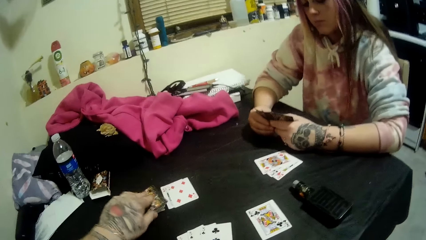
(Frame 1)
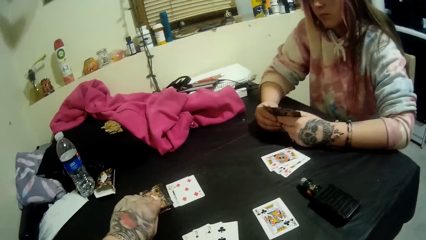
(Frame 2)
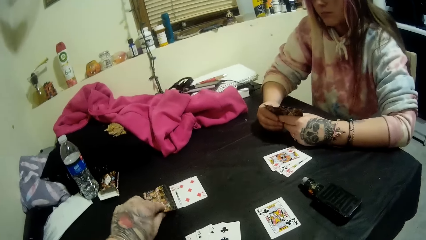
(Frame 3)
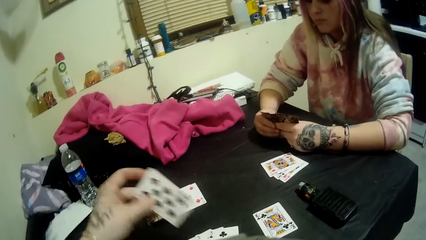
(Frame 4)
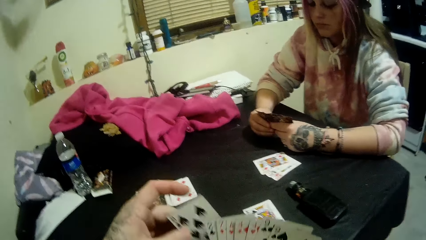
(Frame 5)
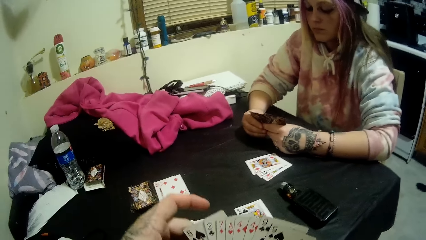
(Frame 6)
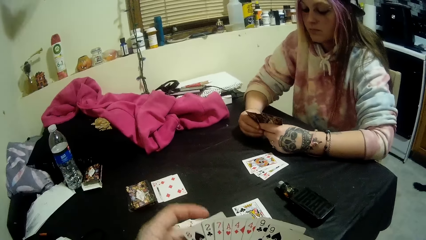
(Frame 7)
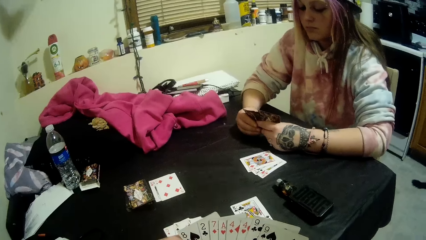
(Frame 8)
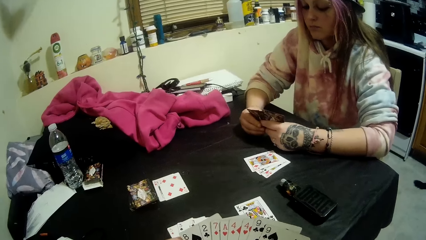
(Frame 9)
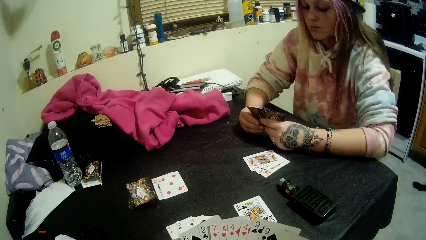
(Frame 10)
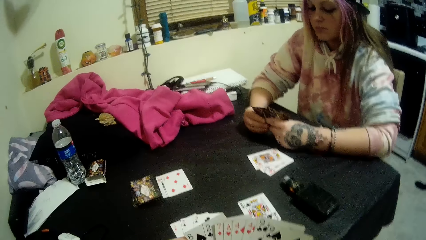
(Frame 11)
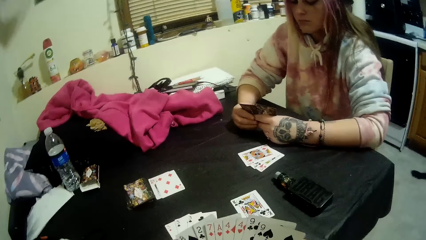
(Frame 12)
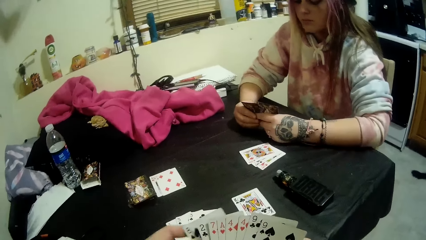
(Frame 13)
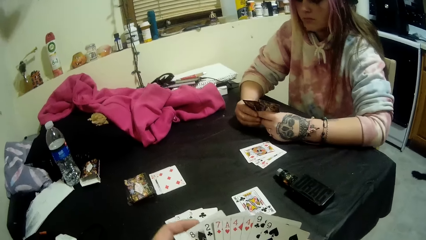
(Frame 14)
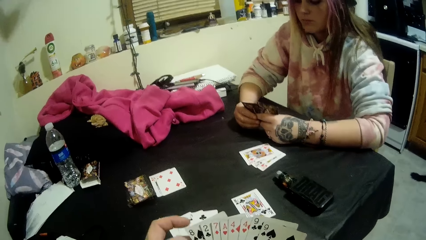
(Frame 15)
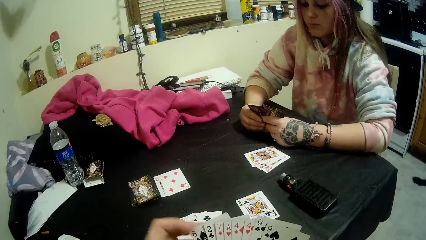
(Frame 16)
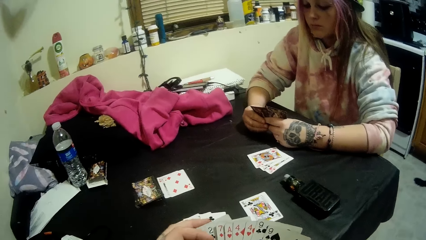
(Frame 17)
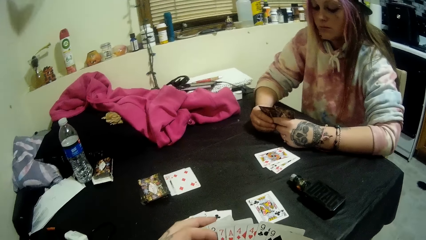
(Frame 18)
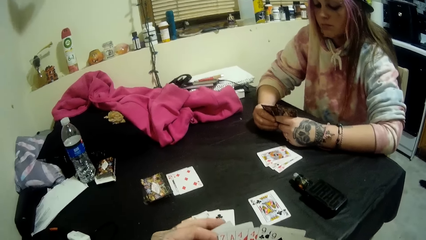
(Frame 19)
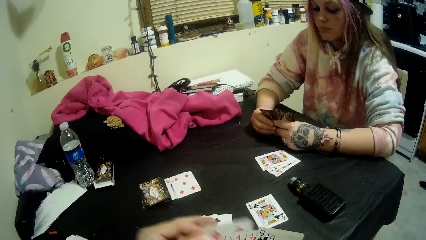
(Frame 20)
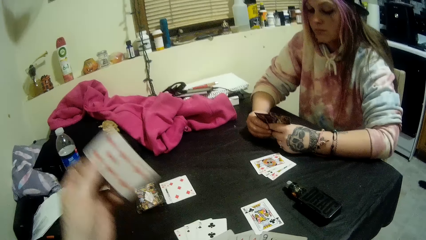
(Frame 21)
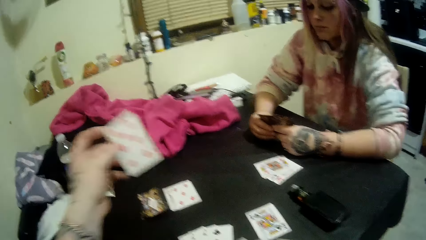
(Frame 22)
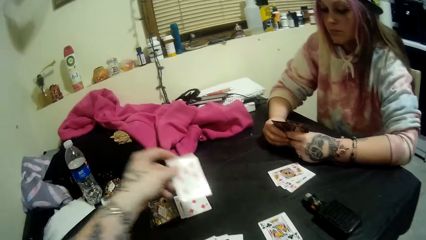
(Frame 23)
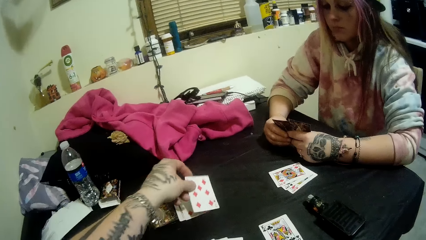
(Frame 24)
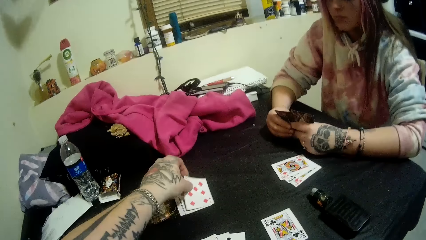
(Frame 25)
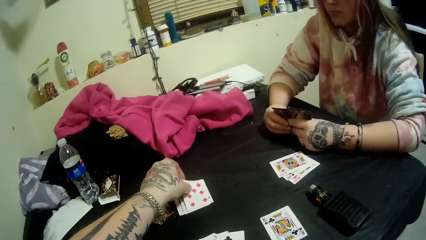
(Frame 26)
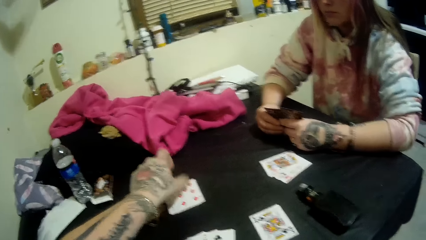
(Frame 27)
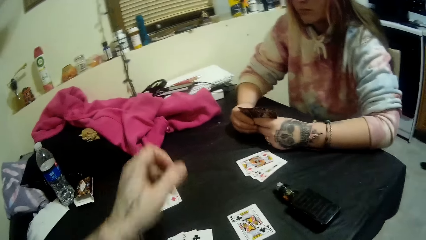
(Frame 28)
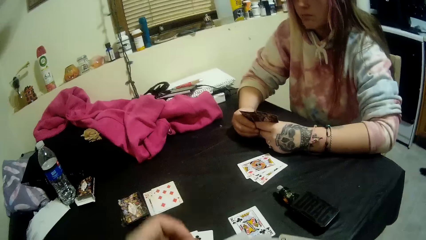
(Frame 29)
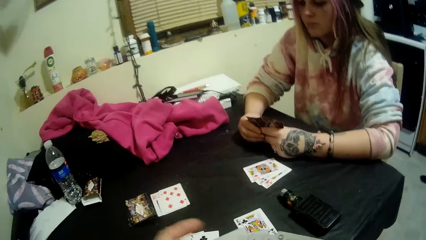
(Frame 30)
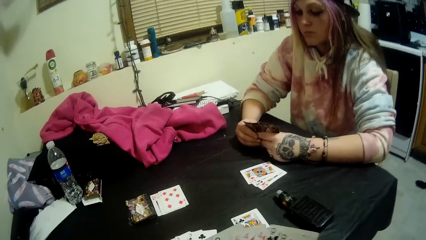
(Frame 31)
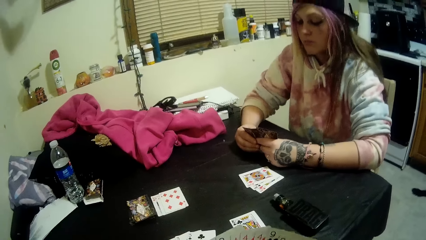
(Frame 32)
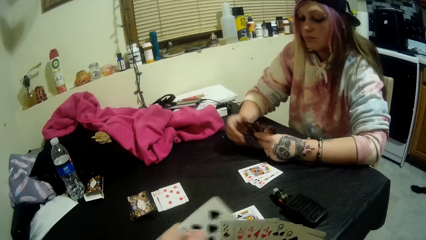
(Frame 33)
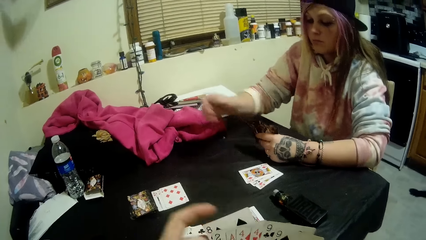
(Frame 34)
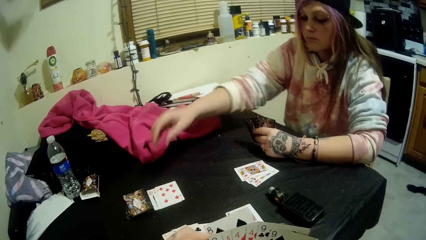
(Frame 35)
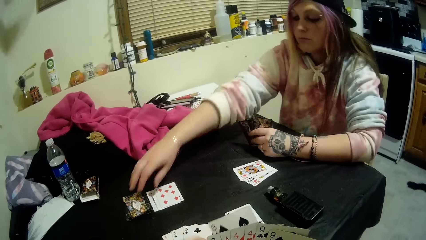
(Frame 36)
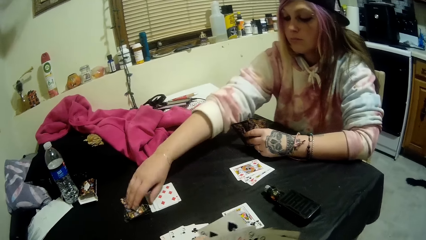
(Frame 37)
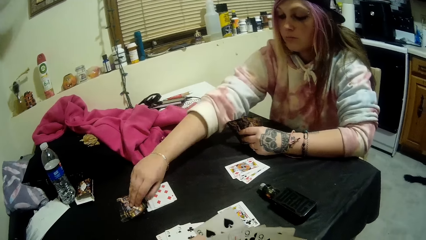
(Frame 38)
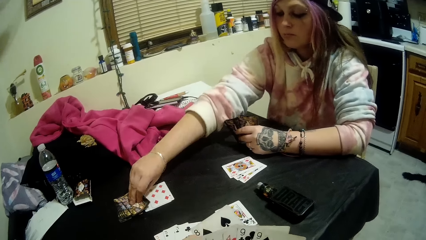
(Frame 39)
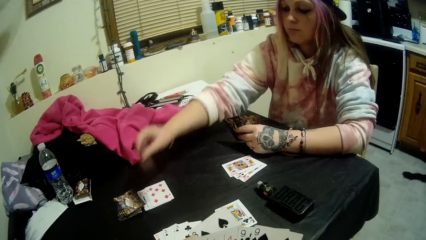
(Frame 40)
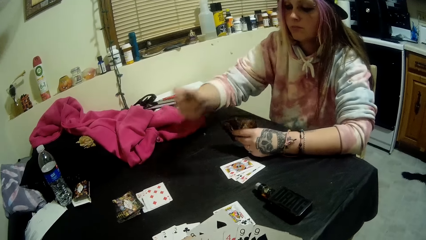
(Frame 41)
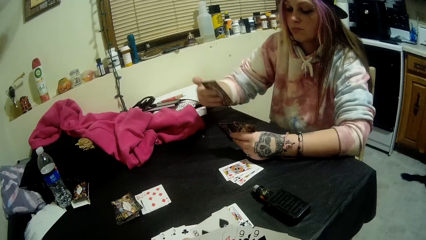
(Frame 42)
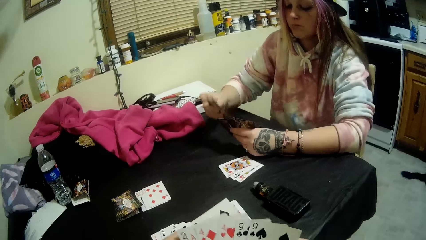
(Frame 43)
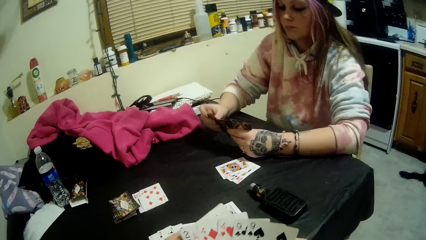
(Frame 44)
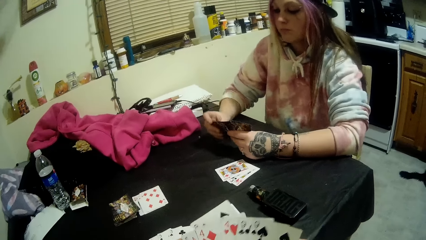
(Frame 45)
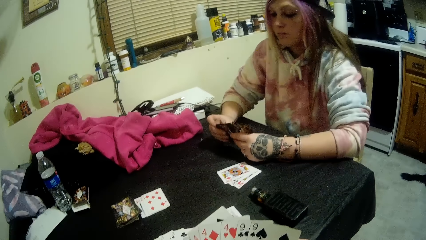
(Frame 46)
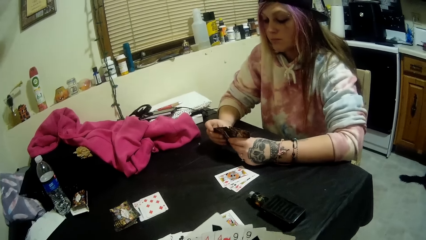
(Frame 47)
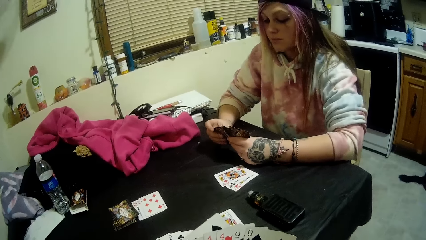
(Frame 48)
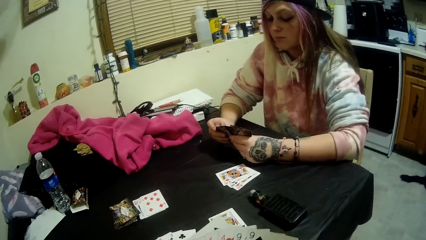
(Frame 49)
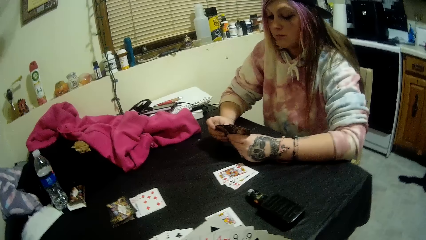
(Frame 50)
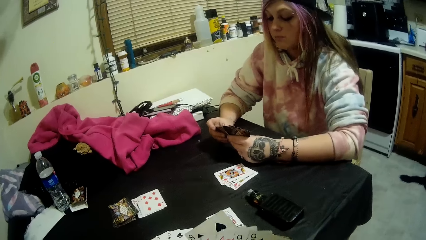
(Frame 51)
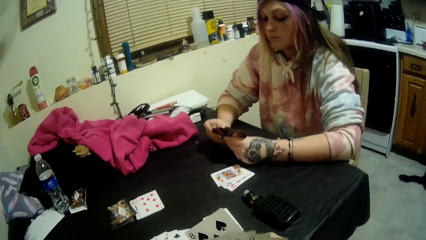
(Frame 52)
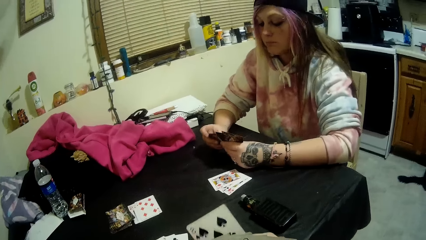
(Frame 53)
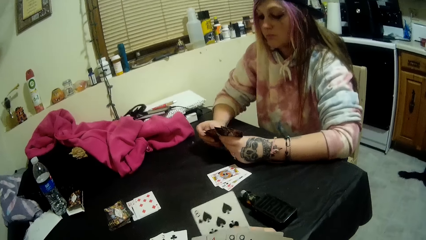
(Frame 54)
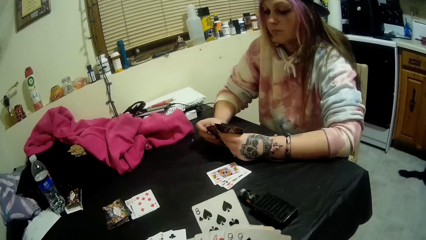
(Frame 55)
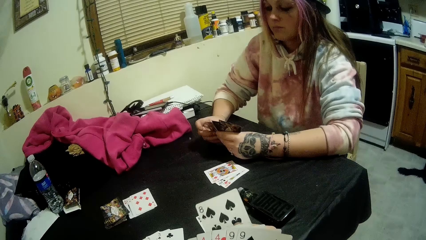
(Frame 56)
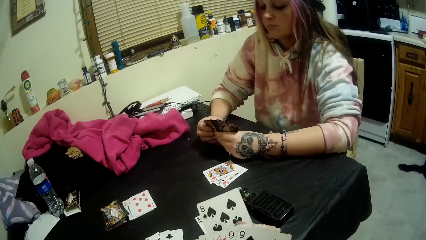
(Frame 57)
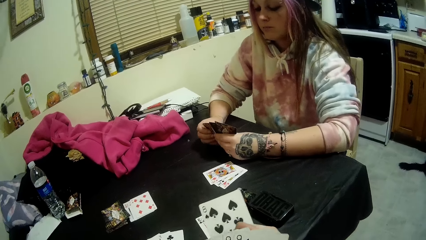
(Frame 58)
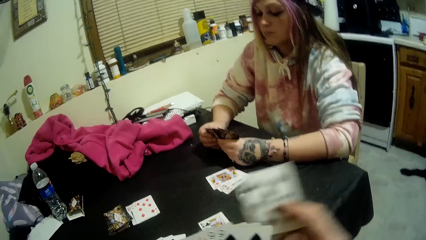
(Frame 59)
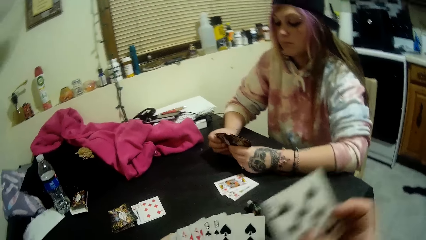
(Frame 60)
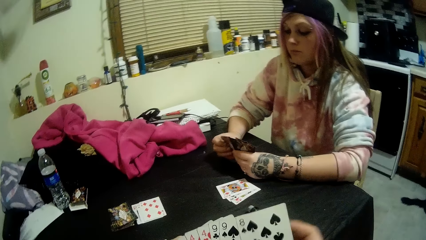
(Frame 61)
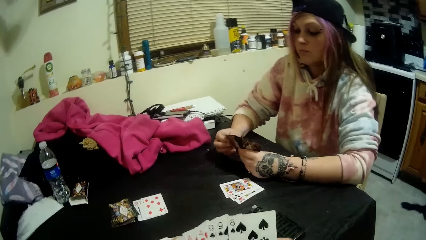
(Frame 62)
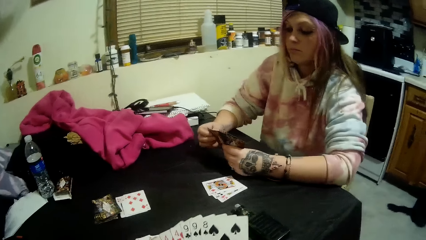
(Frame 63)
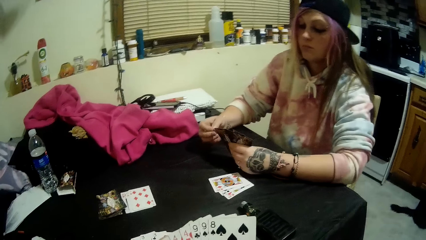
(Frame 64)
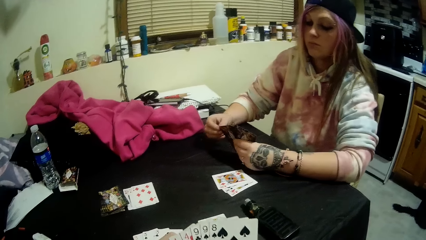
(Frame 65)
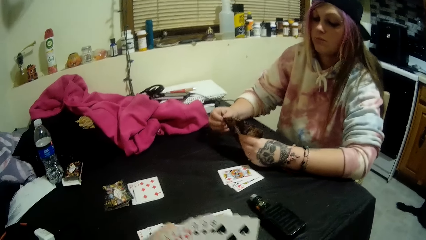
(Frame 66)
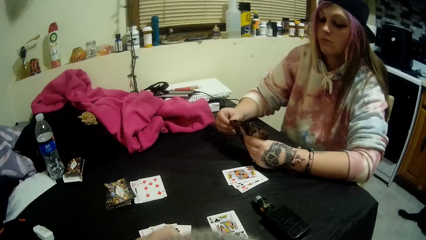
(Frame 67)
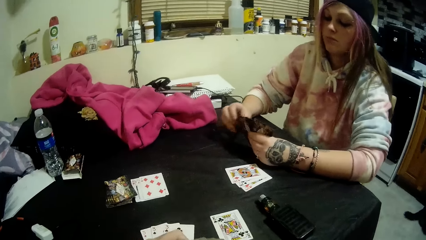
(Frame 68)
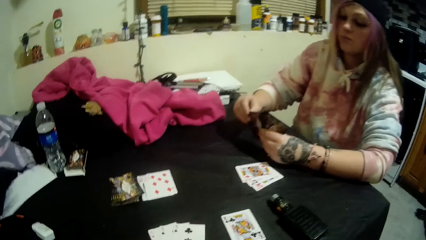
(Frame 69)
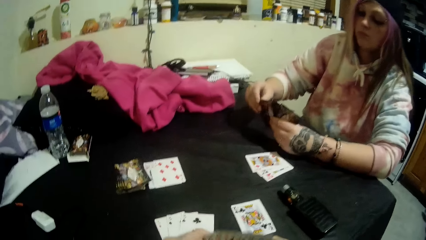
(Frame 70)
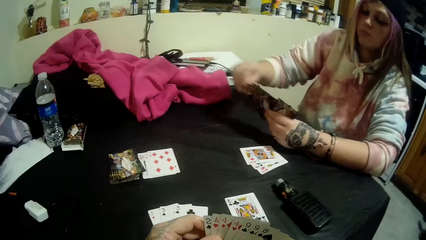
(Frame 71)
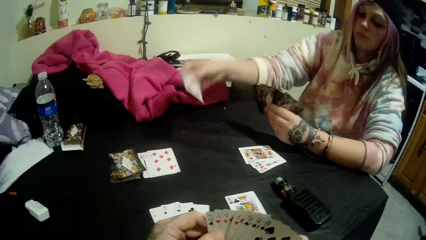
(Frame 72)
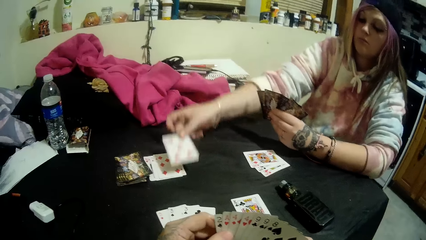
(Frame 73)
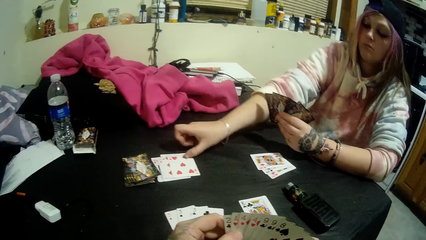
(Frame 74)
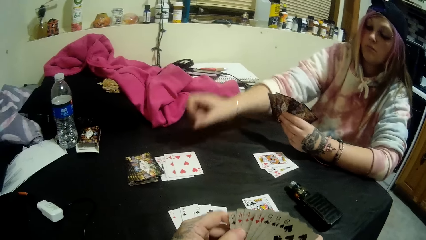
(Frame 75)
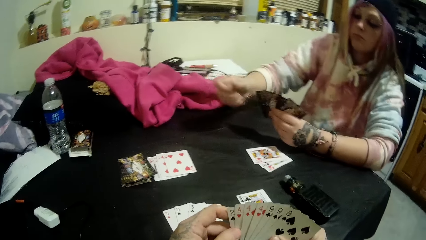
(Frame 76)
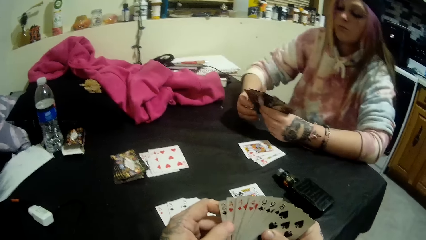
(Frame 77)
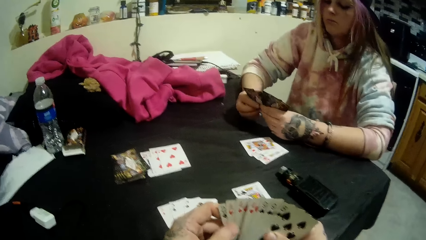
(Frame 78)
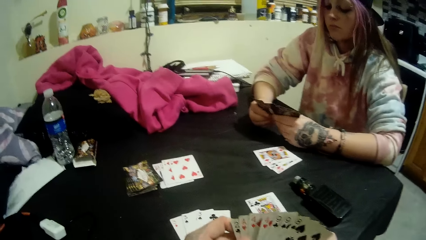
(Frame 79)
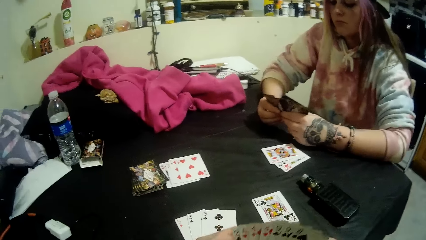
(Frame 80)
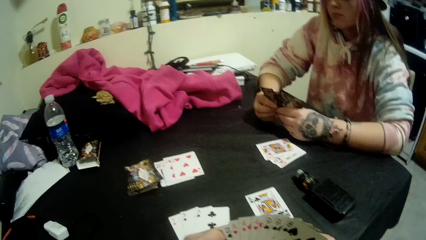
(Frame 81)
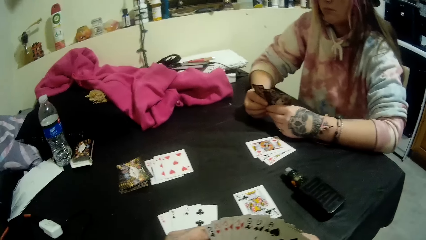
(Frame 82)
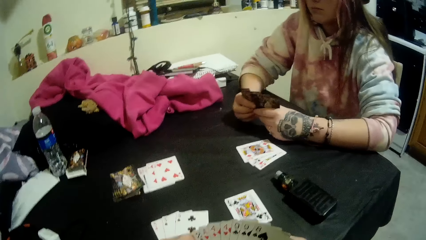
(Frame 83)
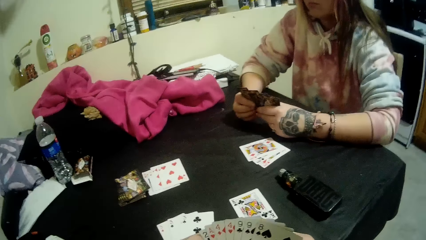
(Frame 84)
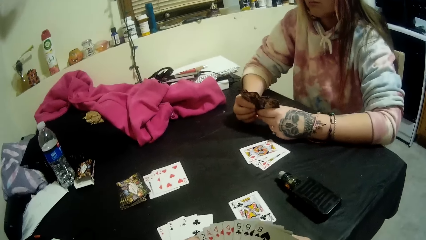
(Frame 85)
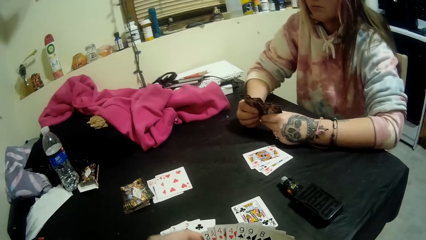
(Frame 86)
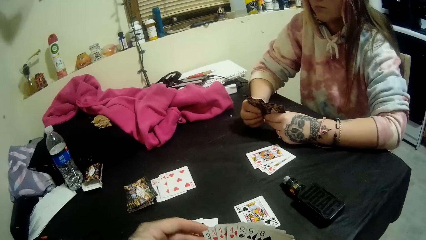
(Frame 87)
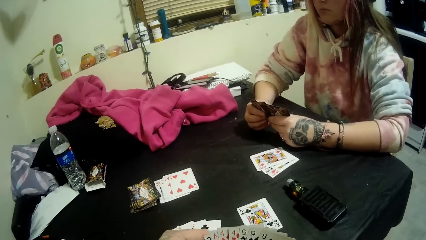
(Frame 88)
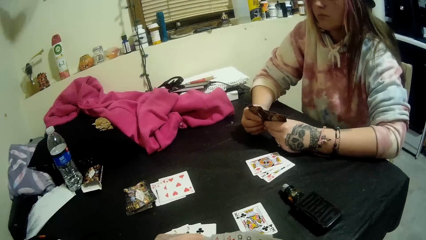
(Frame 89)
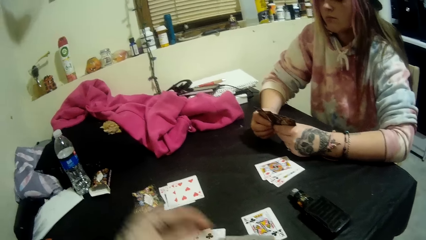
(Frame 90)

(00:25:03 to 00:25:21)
The camera wearer picks another card from the stack of cards with his left hand. He holds the cards in his right hand with both hands. He drops another card onto the table beside the stack of cards with his left hand. He holds the cards in his right hand with both hands. The lady picks another card from the stack on the table with her right hand. She holds the cards in her left hand with both hands. The camera wearer aligns the cards. The lady drops another card onto the table beside the stack with her left hand. She holds the cards in her left hand with both hands.
